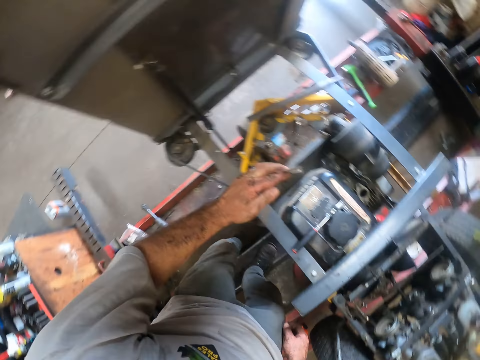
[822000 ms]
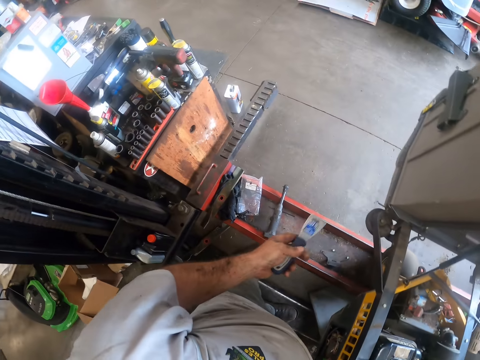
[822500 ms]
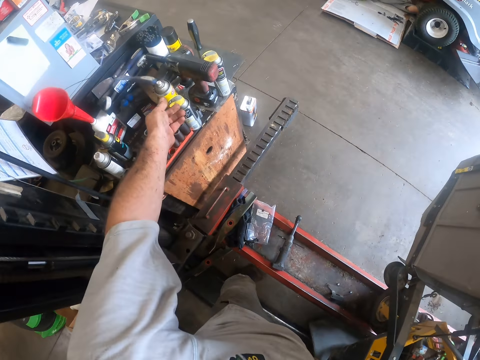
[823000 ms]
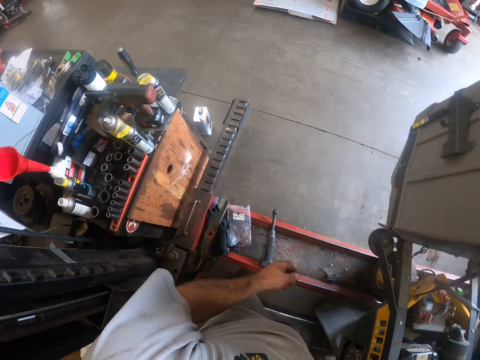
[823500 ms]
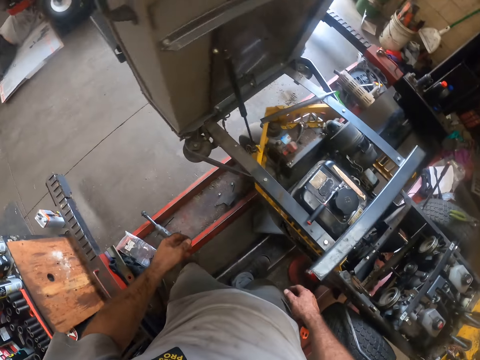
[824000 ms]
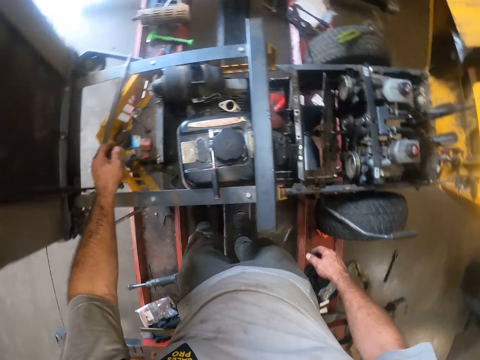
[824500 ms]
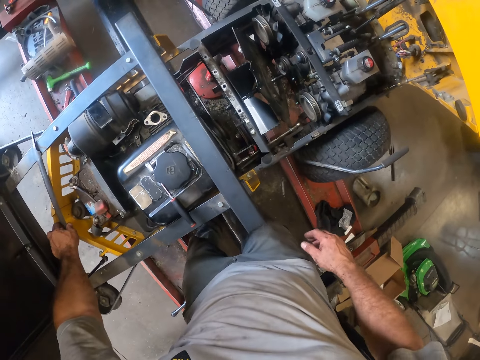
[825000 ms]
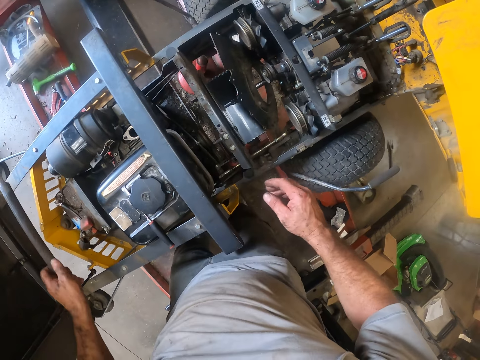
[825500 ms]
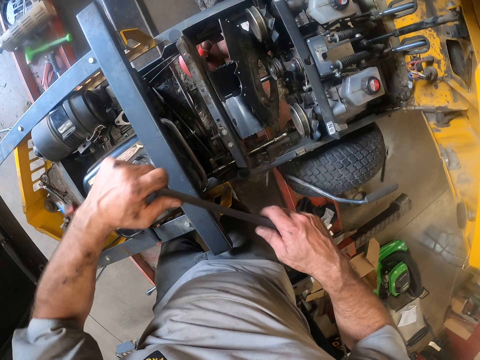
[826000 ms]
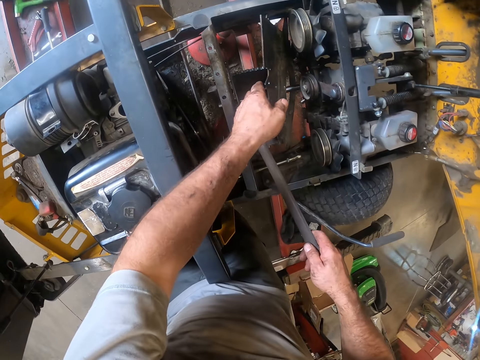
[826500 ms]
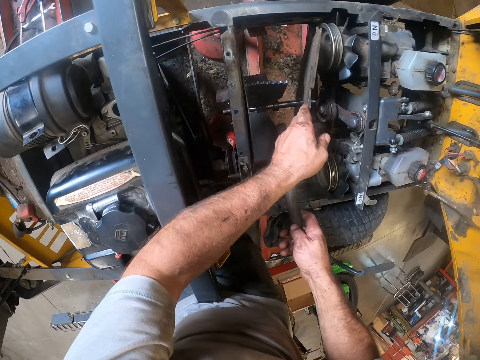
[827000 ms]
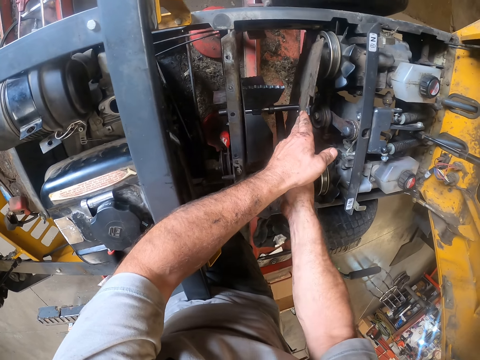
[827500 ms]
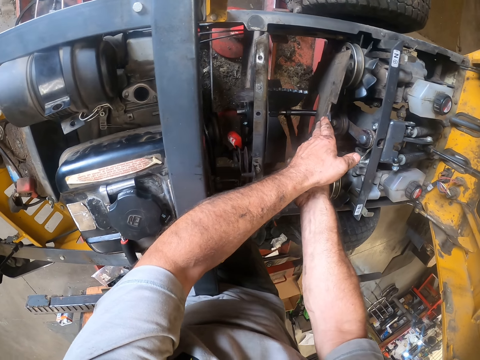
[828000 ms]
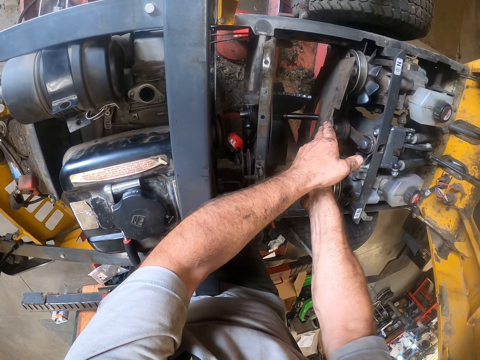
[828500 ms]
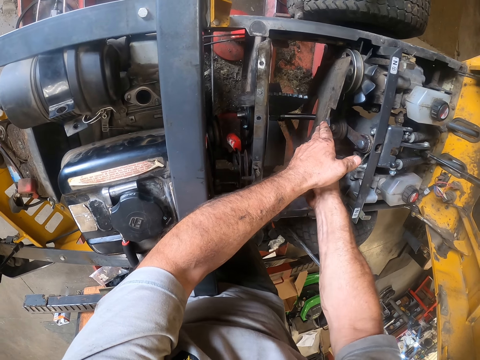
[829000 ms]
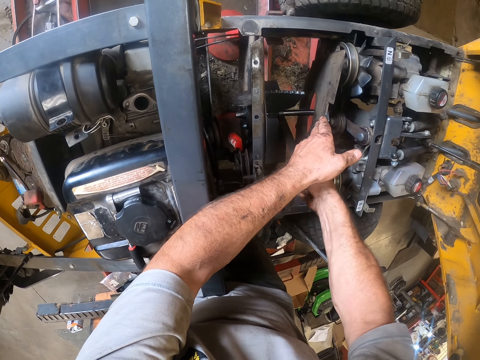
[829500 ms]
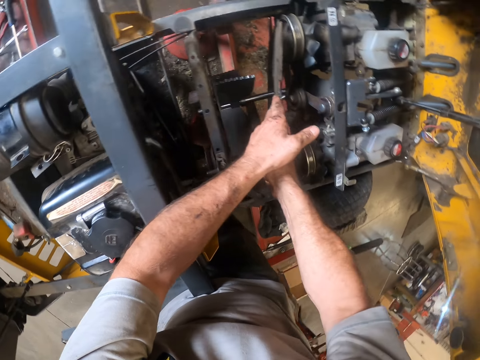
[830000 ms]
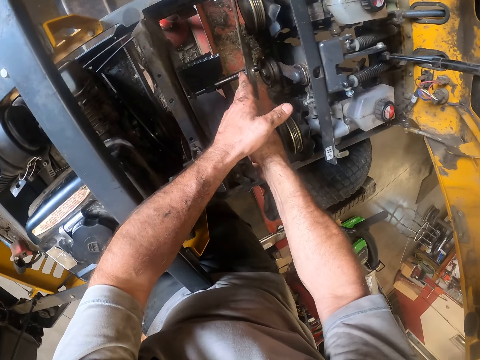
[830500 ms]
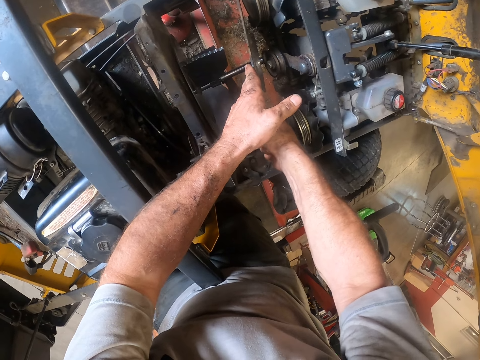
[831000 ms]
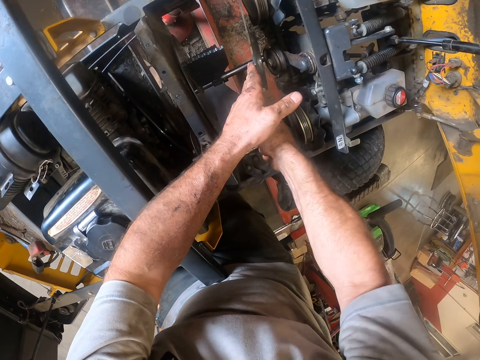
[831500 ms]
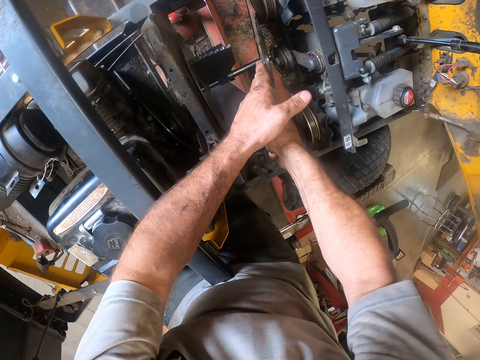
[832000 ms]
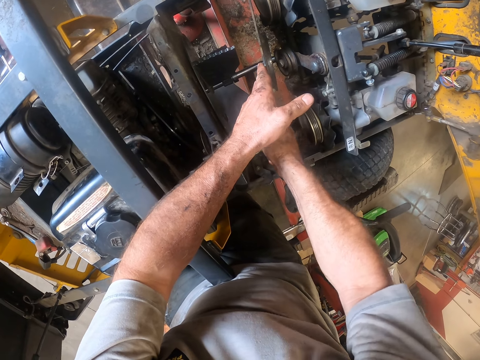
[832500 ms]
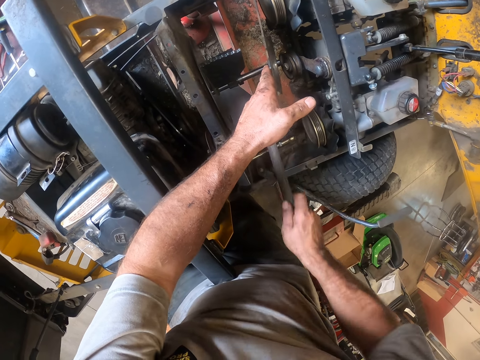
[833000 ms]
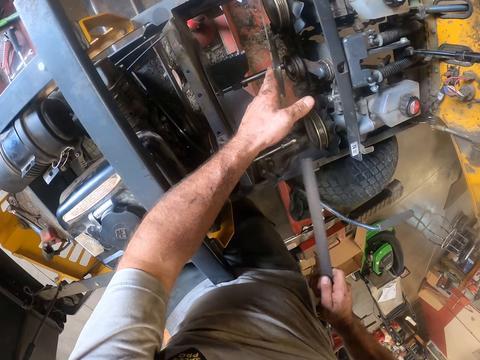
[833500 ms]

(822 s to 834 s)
The camera wearer turns to the workshop table. He throws the scraper on a tool cabinet. He turns back to the tractor. He picks up an iron rod from the lawn mower with his left hand. He passes the iron rod to his right hand. He adjusts a part in the lawn mower with his left hand. He holds a metal guard. He hits a part of the lawn mower fan with the iron rod.

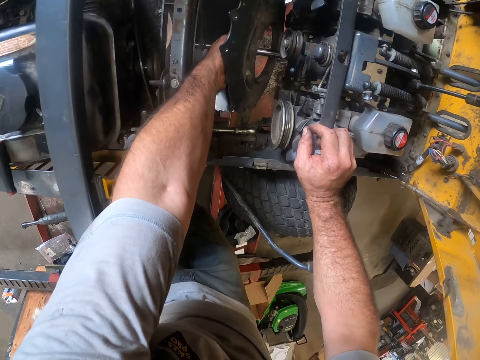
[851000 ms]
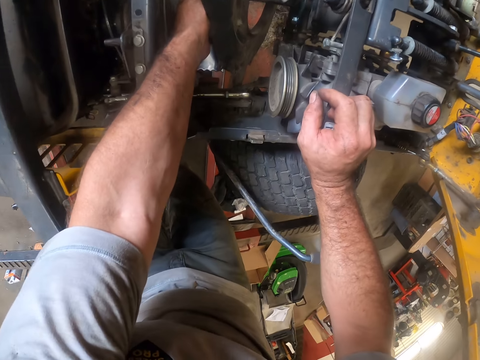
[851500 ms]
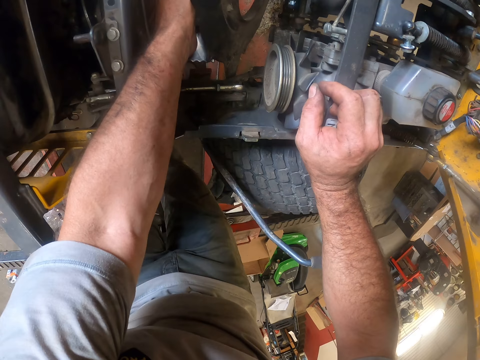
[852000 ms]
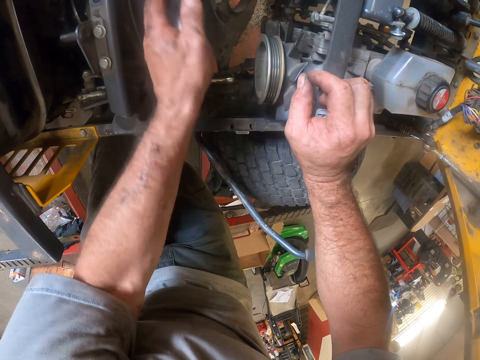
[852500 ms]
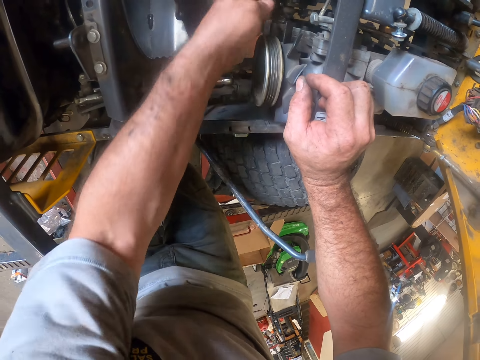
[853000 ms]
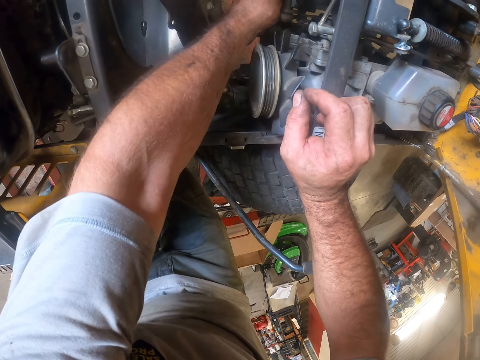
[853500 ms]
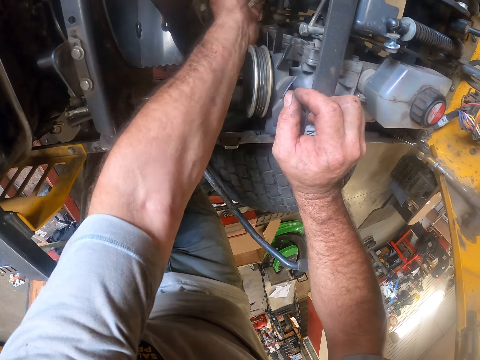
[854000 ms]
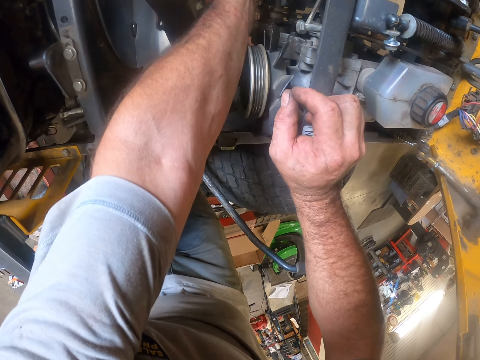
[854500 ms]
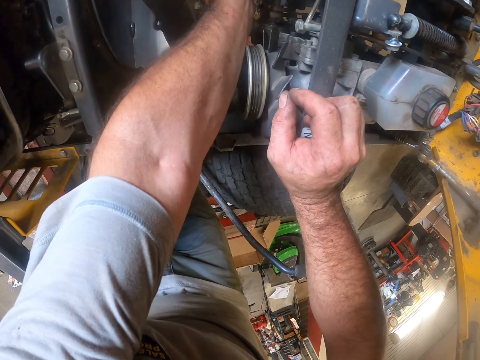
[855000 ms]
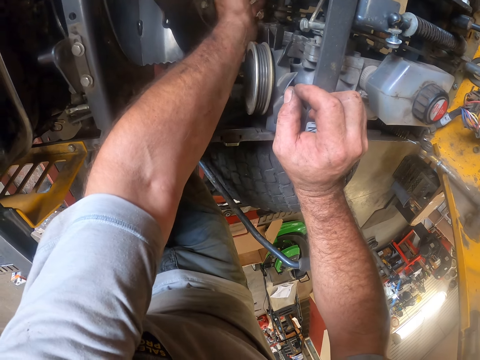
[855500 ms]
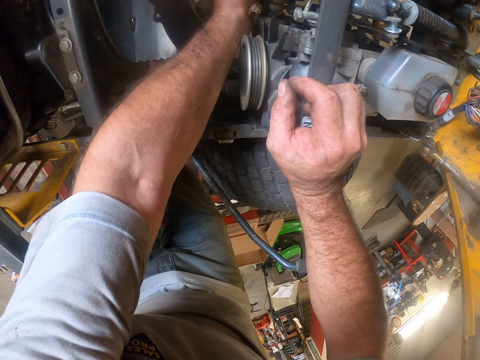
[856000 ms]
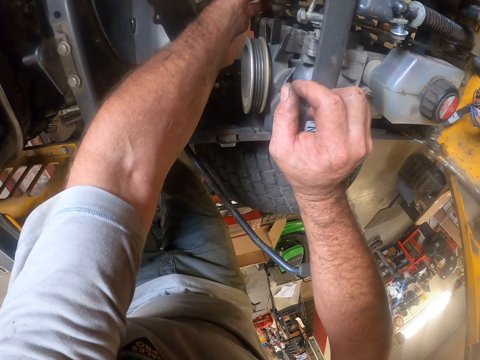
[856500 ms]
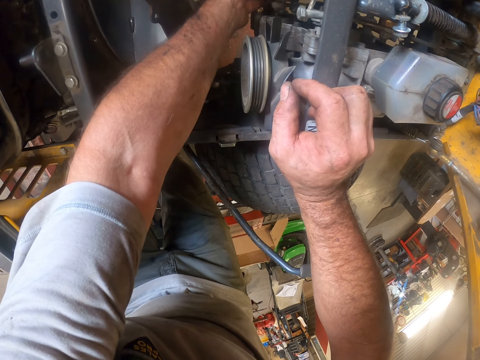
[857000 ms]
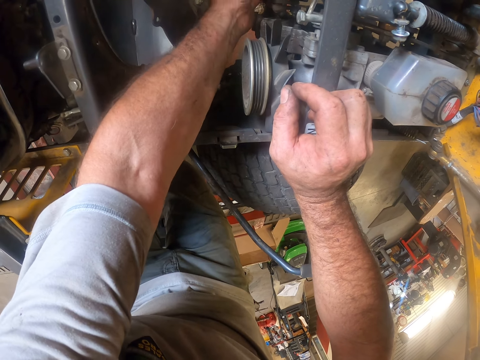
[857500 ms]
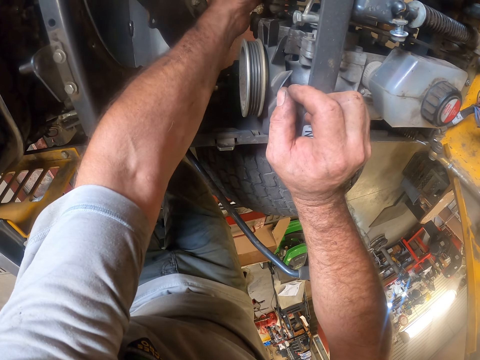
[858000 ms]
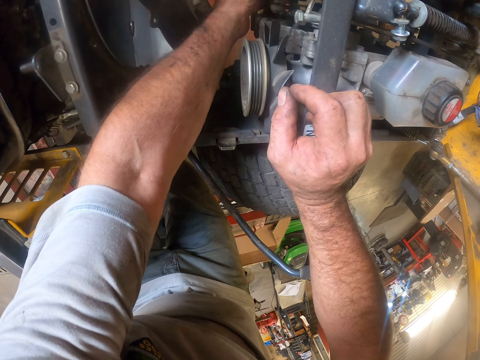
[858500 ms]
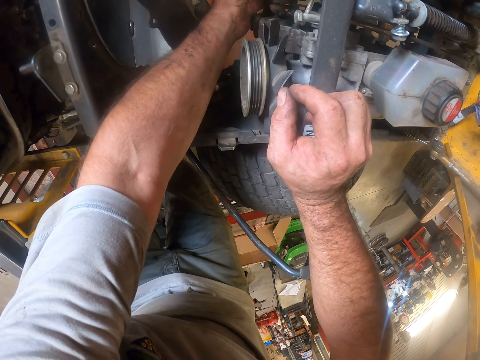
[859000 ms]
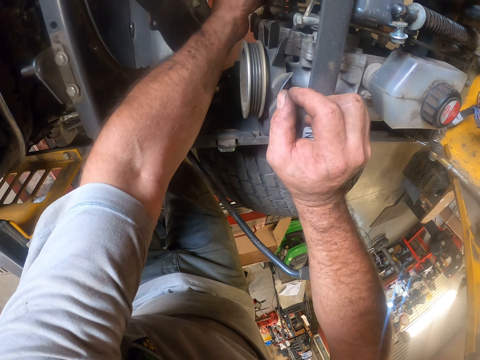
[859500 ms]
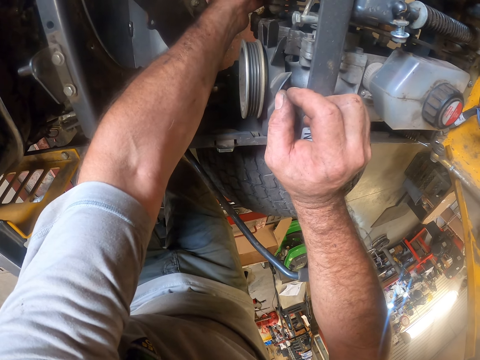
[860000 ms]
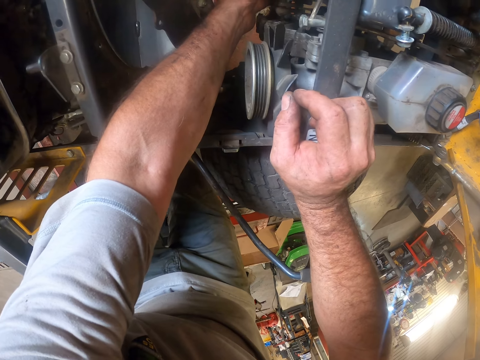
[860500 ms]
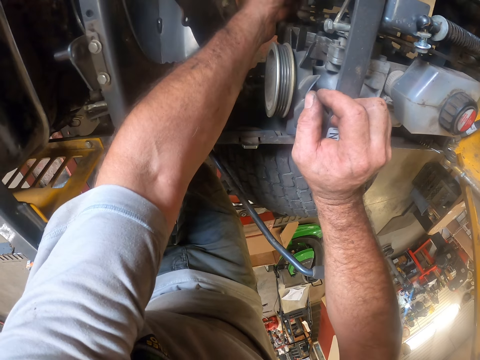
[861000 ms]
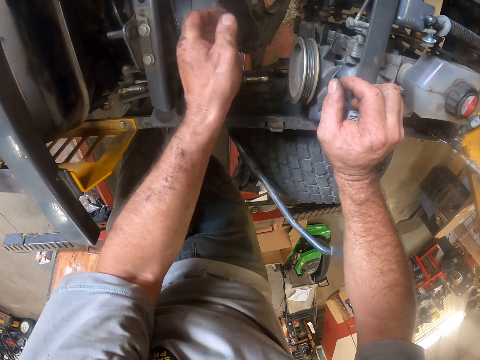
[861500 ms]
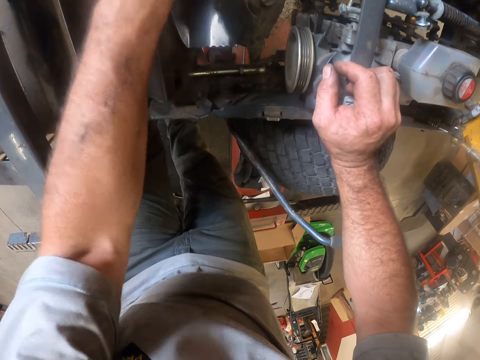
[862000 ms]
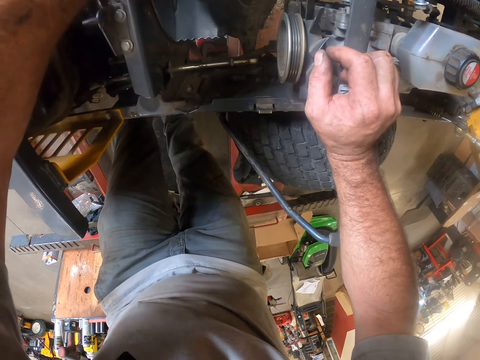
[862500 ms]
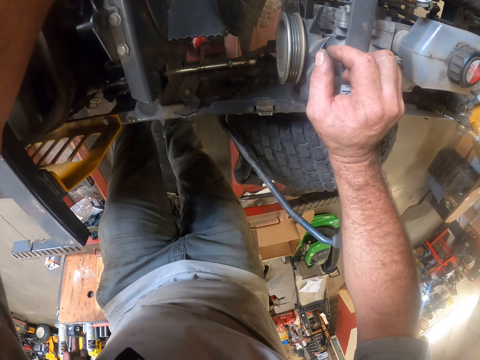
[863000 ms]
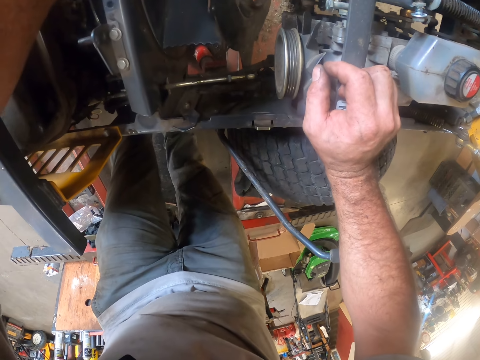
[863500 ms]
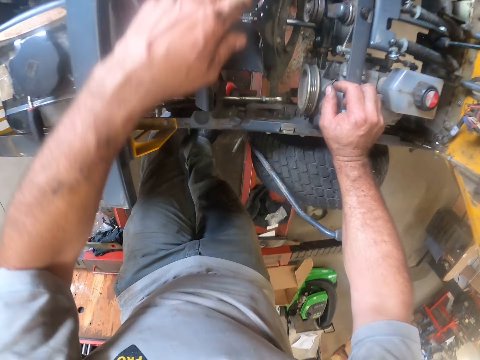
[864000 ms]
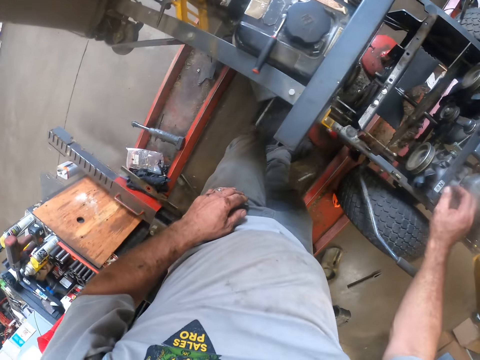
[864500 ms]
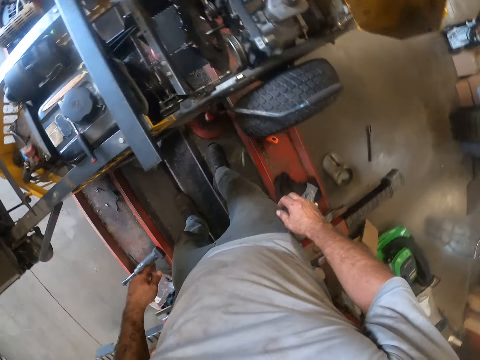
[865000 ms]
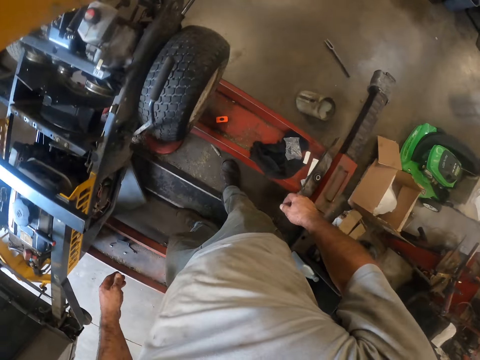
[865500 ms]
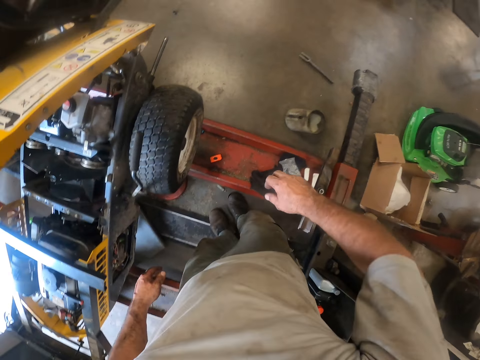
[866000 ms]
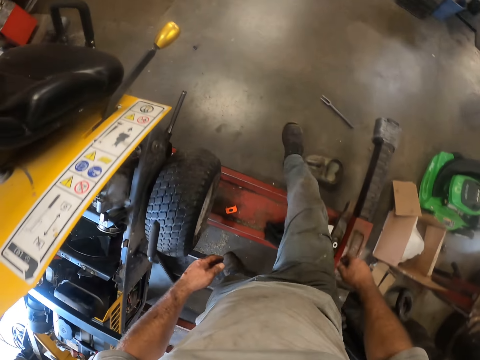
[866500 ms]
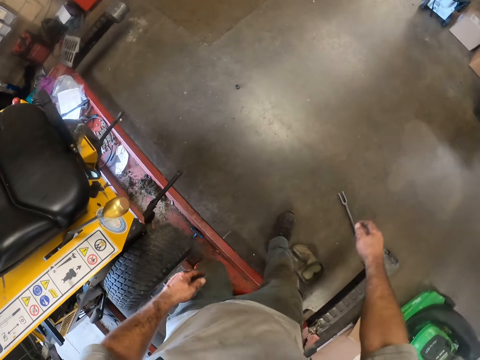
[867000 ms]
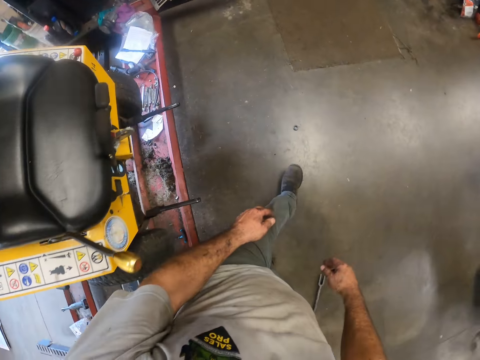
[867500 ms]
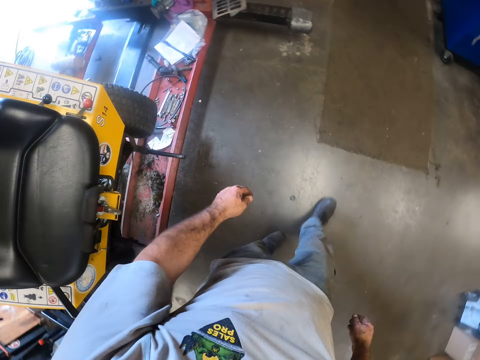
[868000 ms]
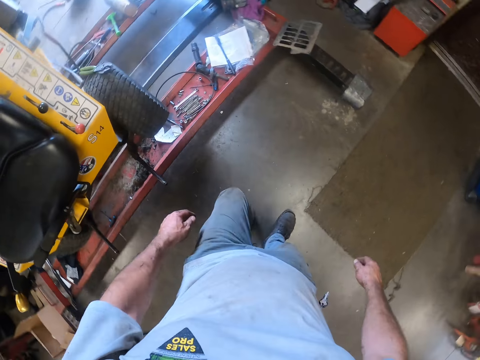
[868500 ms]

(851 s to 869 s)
The camera wearer places his right hand on the lawn mower. He fixes the lawn mower fan with his left hand. He touches the generator parts. He walks from the generator across the mower worktable.
